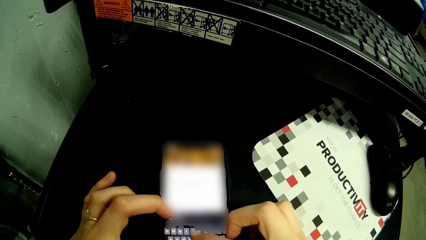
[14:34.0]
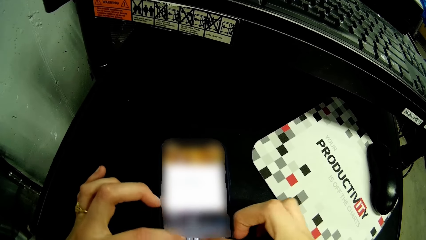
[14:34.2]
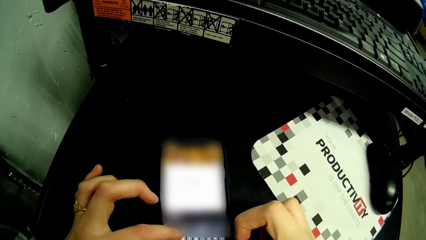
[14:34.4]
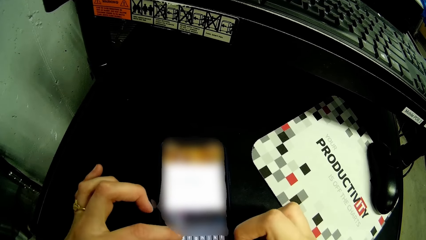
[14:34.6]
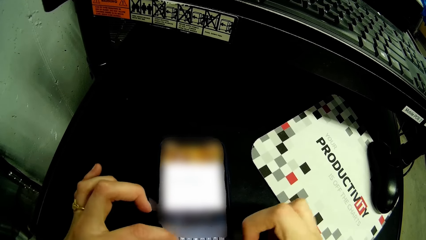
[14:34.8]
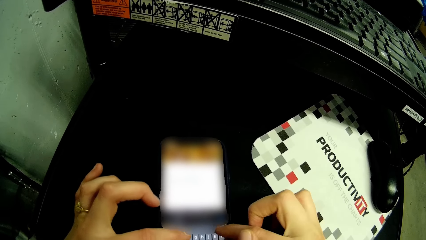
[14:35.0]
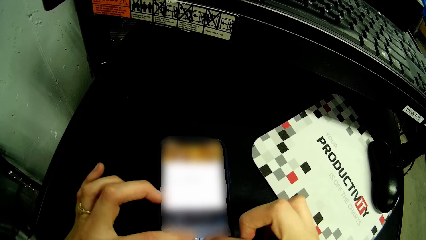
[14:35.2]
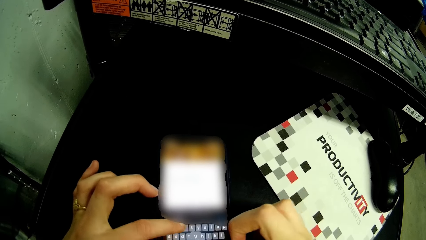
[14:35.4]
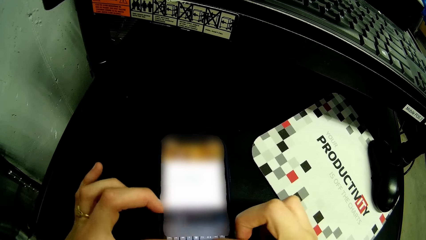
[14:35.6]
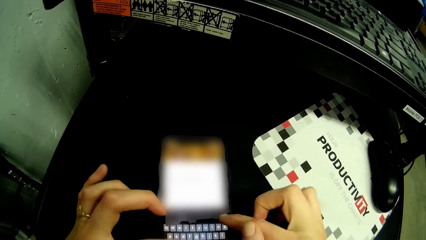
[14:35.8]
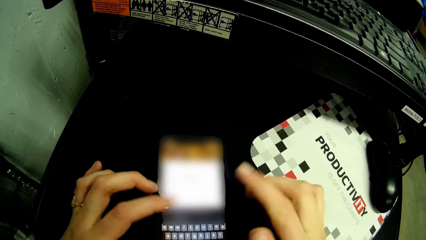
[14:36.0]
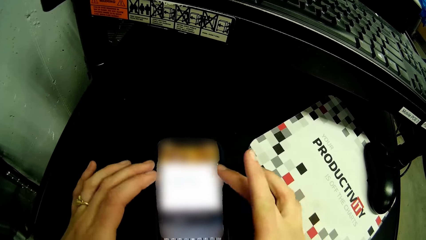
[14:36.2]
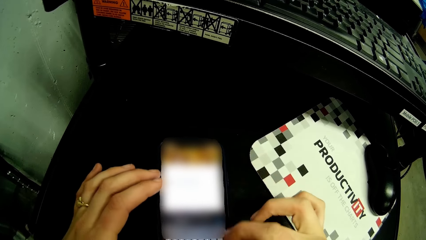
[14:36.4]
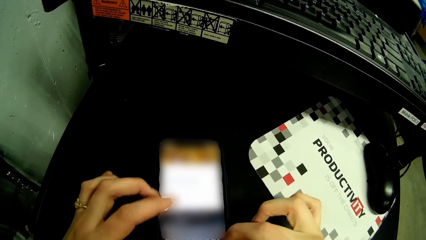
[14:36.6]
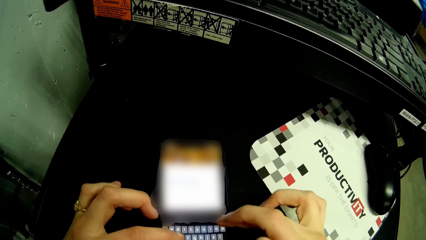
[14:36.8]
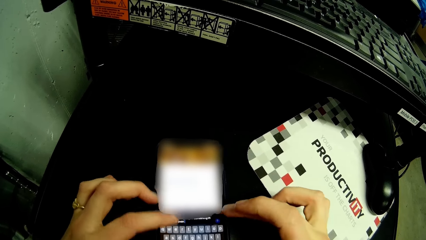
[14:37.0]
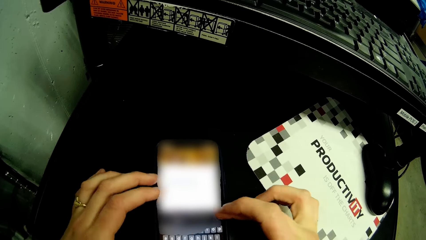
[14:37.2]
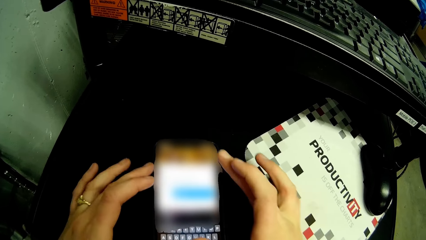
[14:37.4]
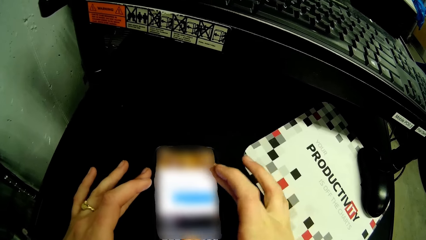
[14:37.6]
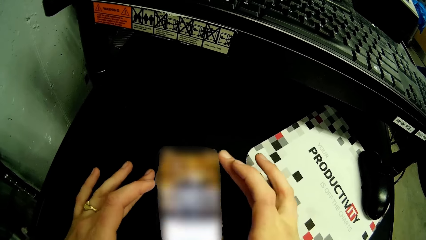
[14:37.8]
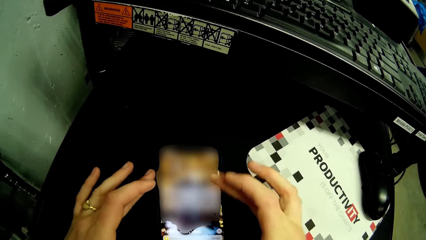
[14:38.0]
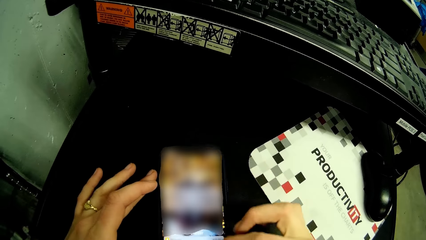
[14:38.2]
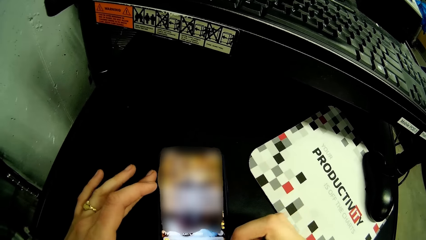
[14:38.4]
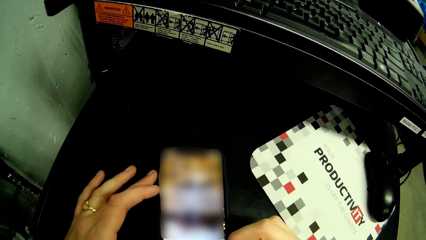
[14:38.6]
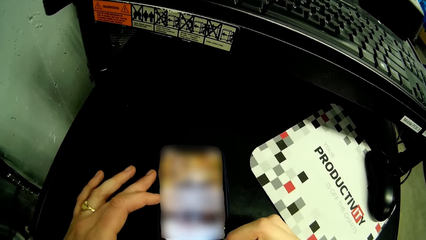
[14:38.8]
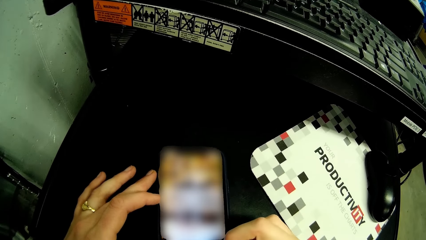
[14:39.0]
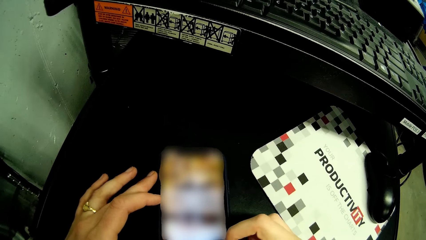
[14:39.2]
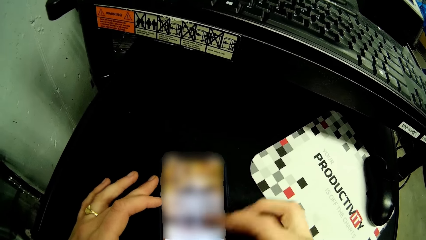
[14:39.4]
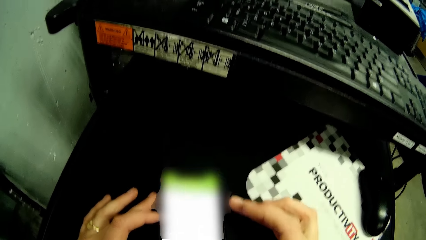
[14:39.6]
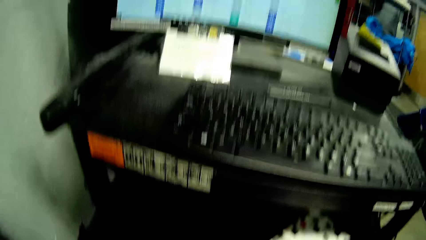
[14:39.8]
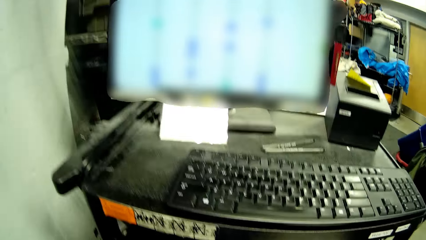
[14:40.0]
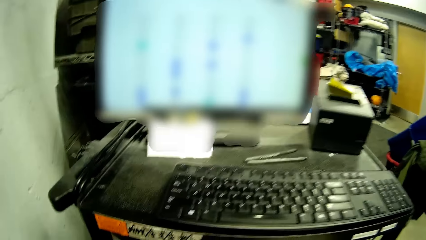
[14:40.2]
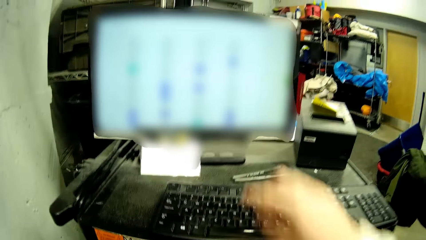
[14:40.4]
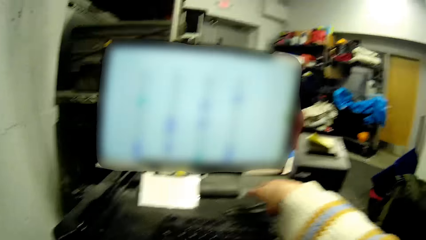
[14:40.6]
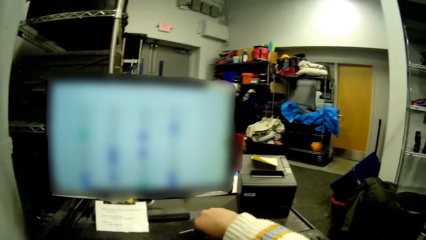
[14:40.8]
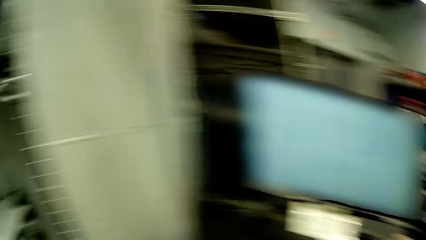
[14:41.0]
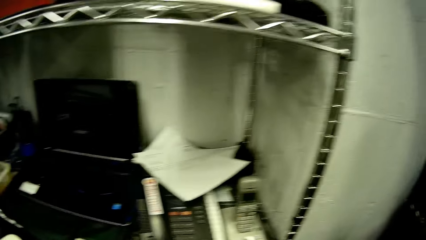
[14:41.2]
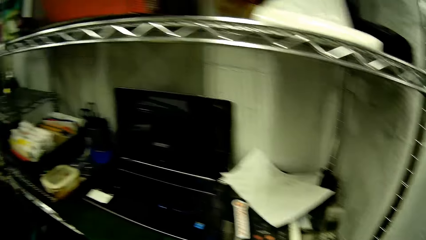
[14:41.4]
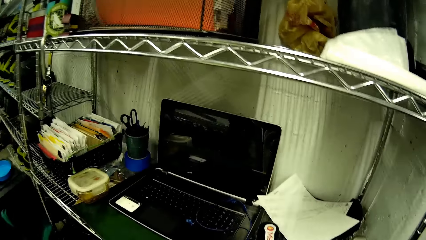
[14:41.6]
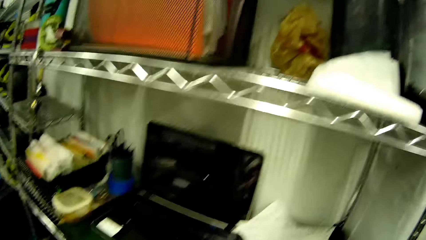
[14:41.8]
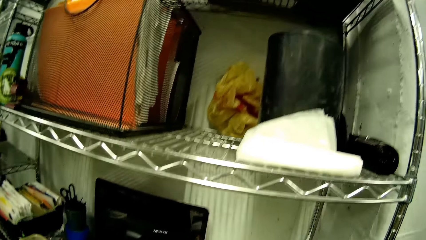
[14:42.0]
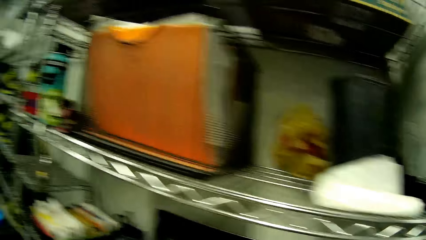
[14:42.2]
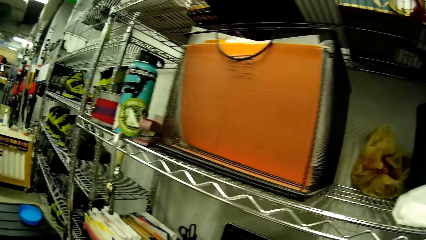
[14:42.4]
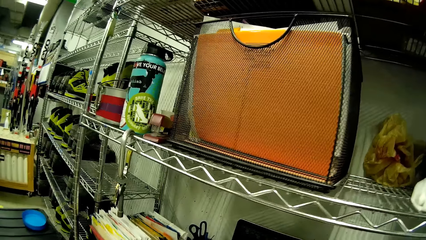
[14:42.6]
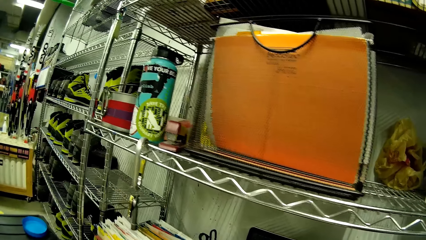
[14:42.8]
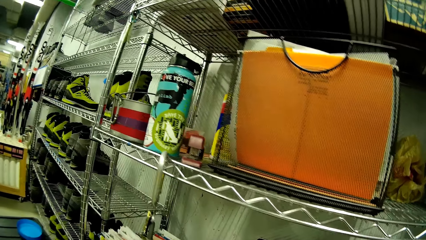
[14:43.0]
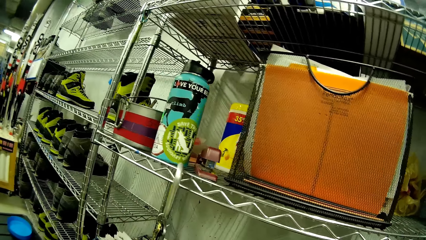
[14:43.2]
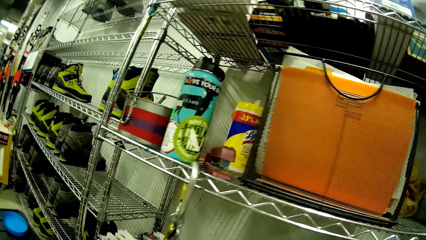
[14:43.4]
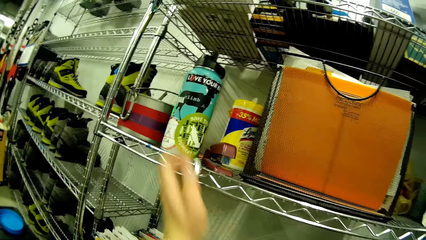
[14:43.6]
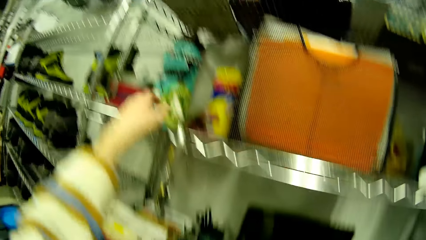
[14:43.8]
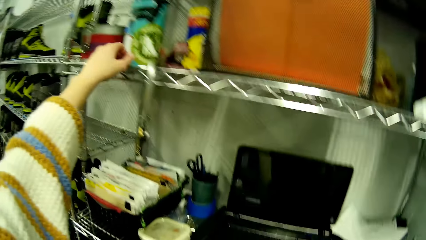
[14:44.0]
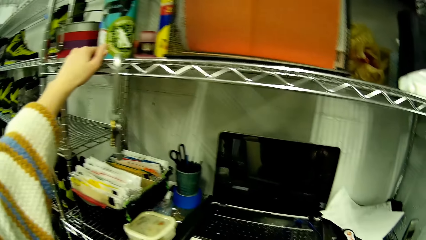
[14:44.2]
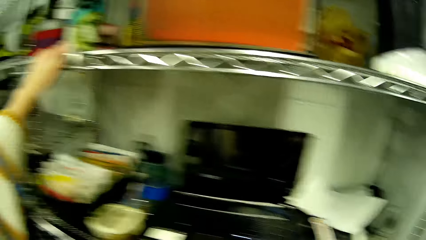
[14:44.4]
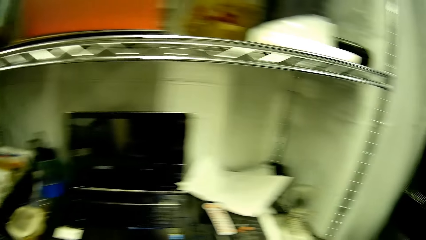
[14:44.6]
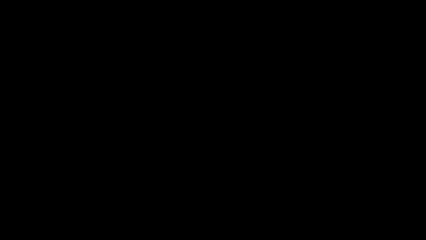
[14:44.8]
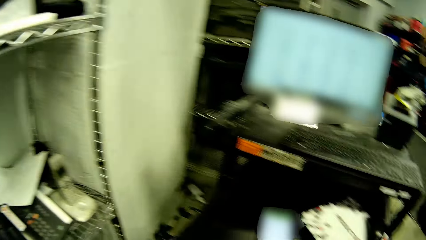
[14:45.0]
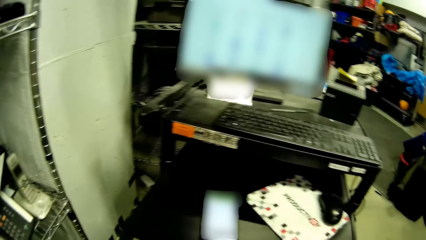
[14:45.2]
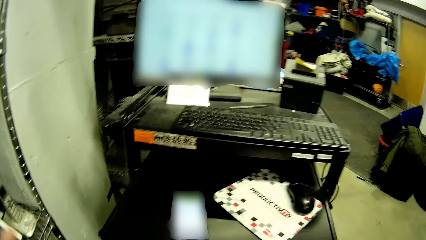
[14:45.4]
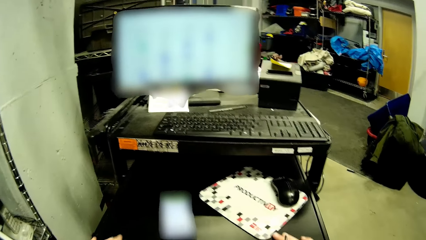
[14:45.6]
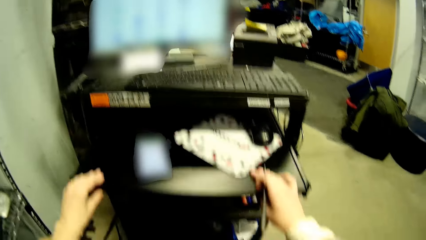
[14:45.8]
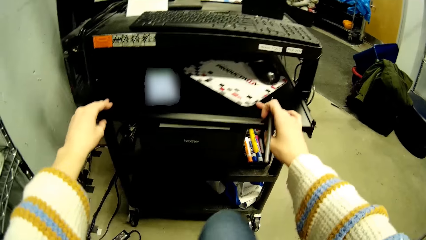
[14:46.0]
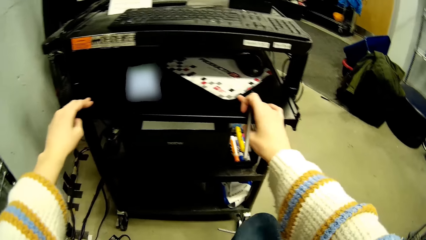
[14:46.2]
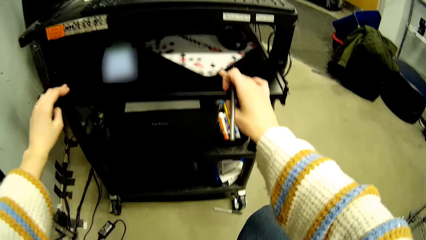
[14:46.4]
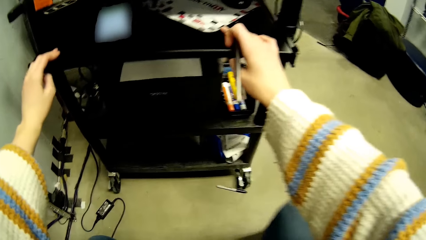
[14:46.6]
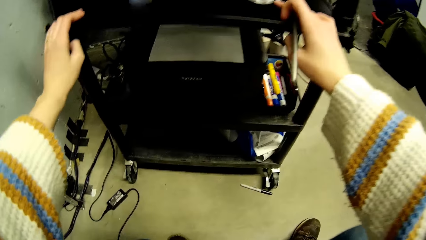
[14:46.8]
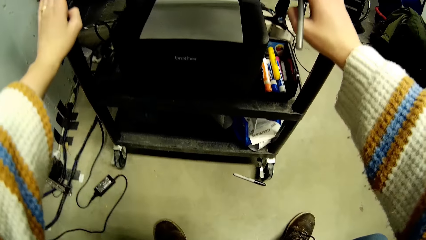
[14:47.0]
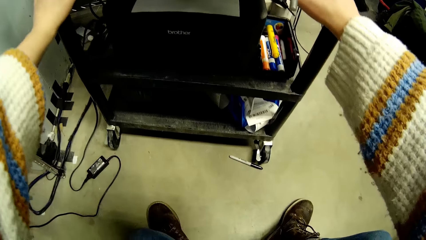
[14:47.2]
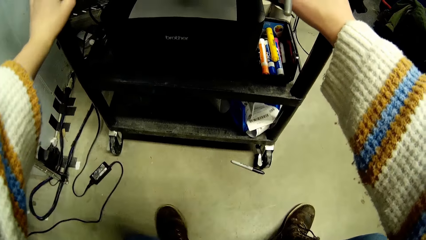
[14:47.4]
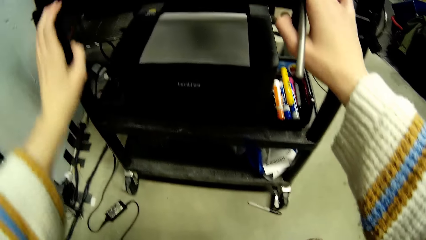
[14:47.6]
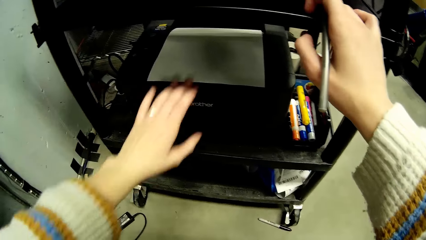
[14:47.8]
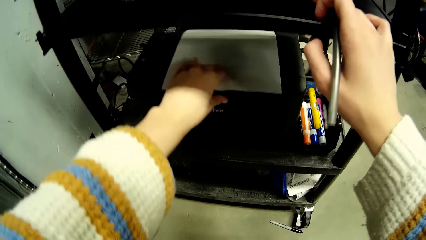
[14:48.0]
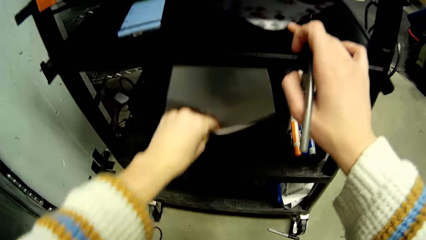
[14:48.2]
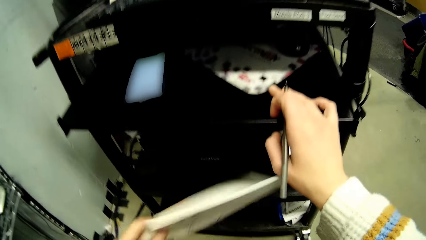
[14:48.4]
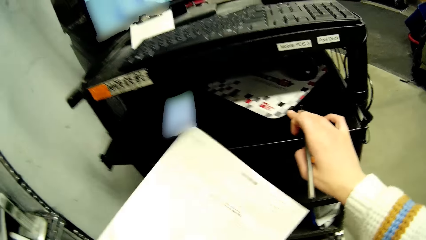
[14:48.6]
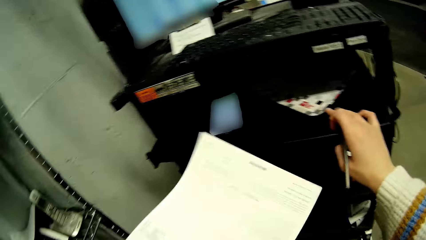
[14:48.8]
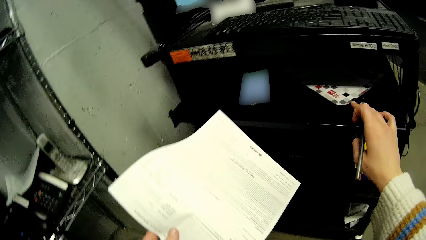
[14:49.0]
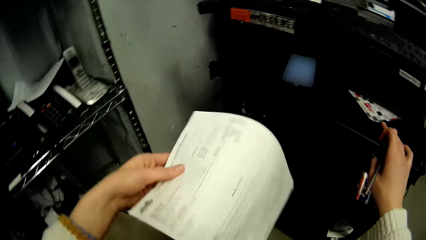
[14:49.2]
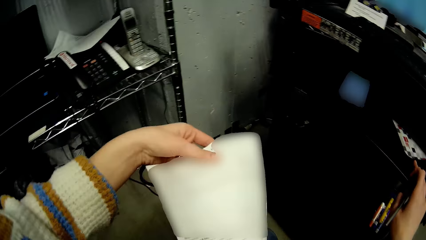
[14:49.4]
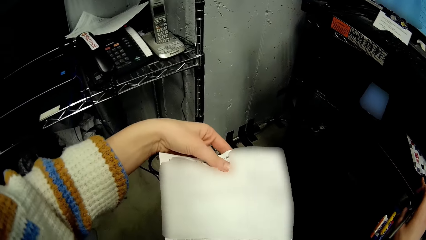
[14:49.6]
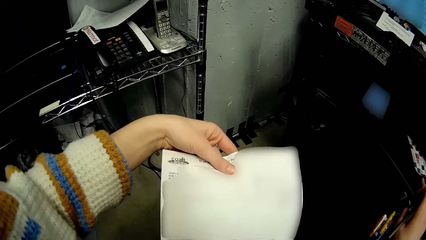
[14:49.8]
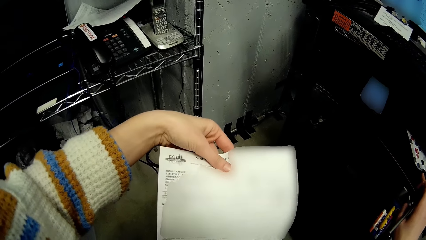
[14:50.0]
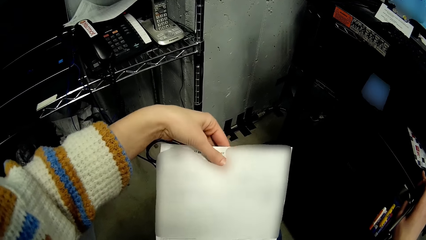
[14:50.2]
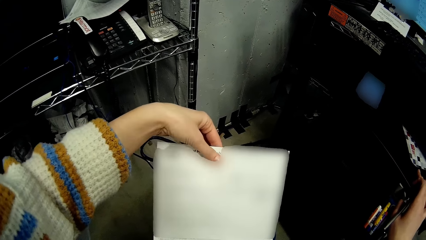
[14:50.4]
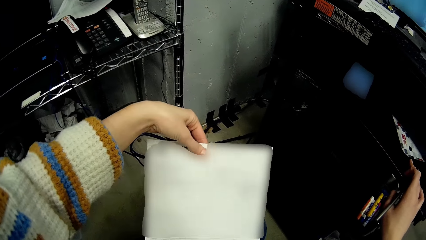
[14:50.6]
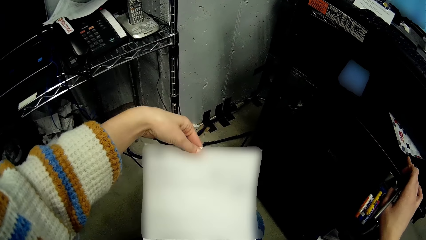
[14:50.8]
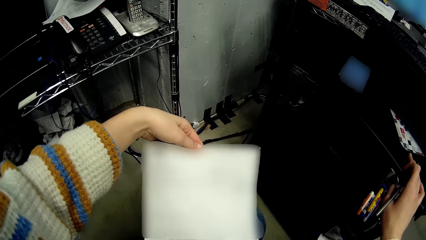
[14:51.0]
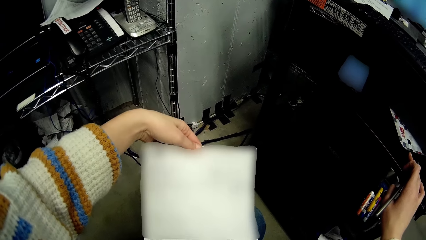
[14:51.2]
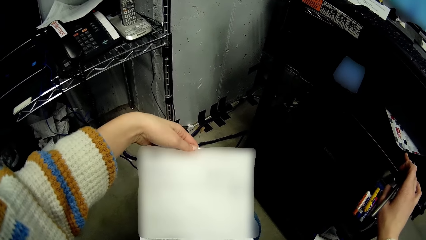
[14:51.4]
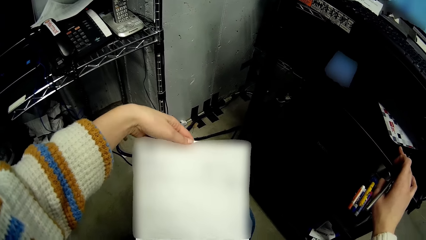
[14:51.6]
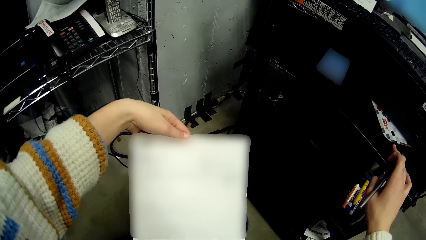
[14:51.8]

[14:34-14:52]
The camera wearer picks up a pen from a desktop stand with her right hand. She walks in the house. She holds a shelf with her left hand. She holds the black shelf with her right hand. She holds the black shelf with her hands. She sits on the chair. She removes her left hand from the black shelf. She picks up a paper from the shelf rack with her left hand and turns the paper with her left hand.
